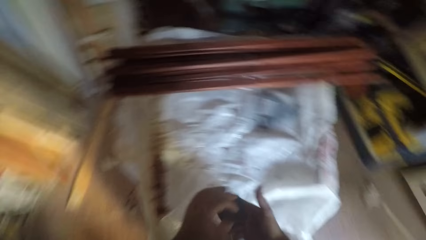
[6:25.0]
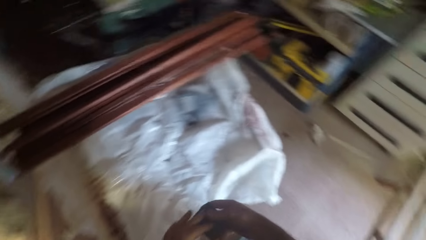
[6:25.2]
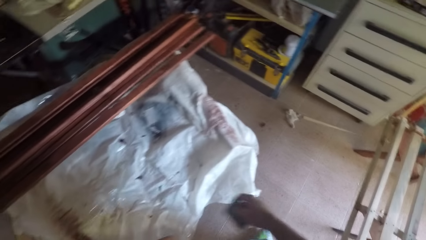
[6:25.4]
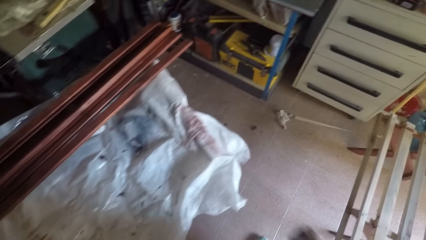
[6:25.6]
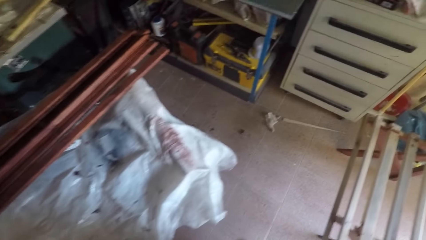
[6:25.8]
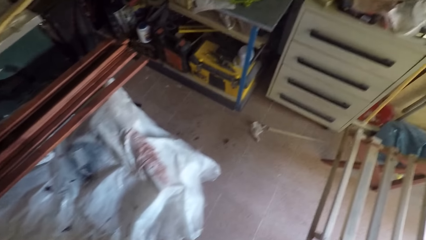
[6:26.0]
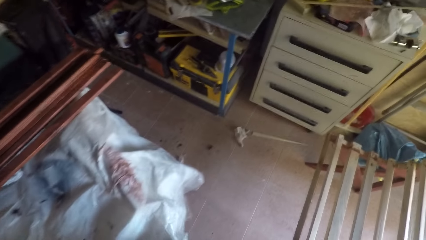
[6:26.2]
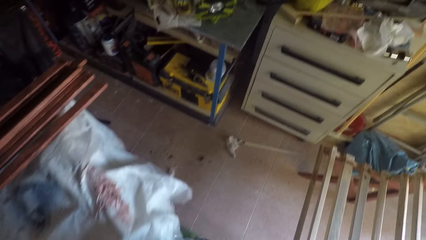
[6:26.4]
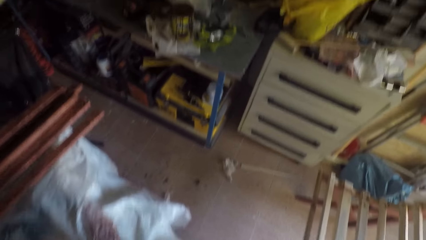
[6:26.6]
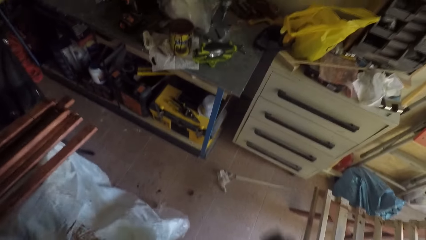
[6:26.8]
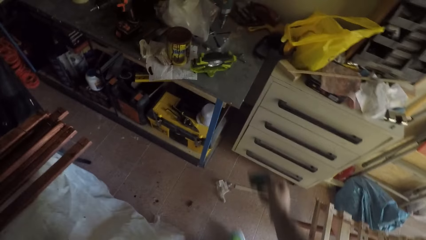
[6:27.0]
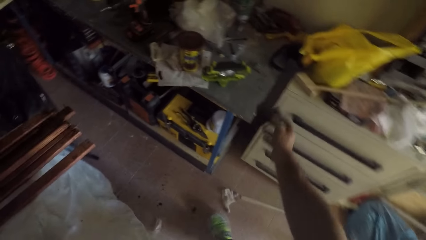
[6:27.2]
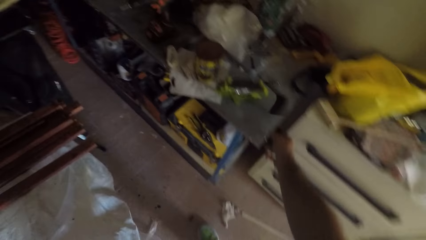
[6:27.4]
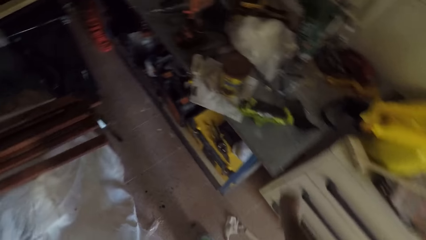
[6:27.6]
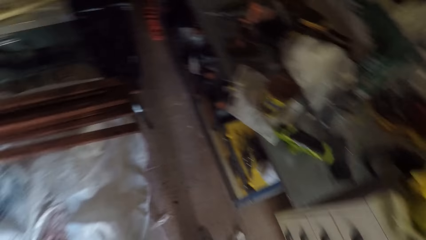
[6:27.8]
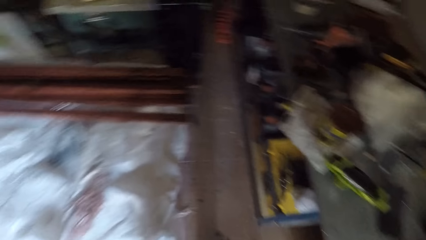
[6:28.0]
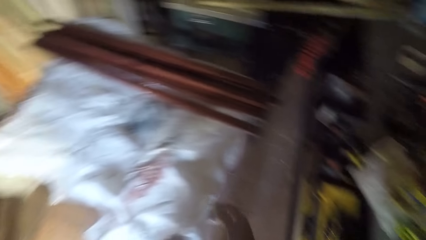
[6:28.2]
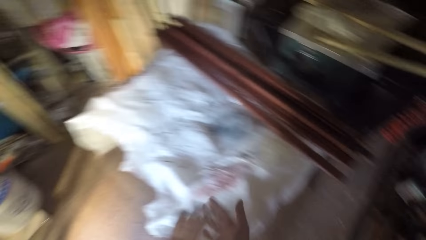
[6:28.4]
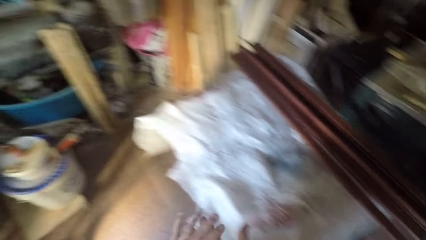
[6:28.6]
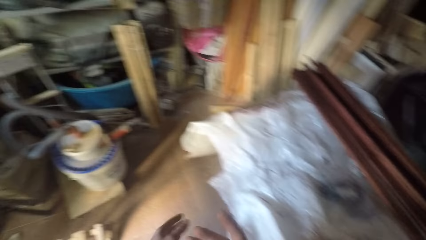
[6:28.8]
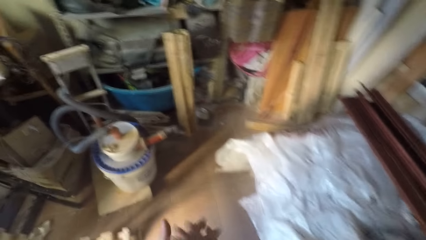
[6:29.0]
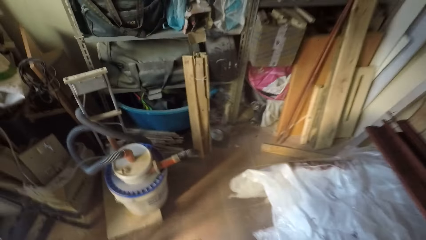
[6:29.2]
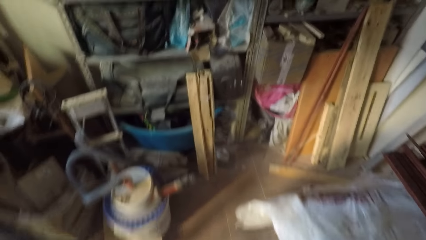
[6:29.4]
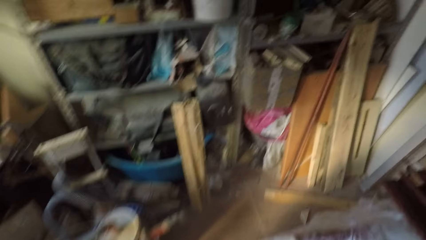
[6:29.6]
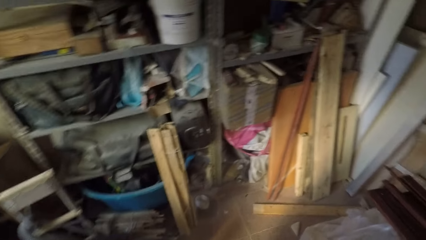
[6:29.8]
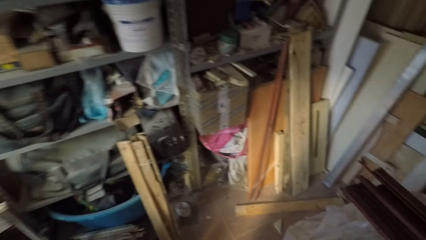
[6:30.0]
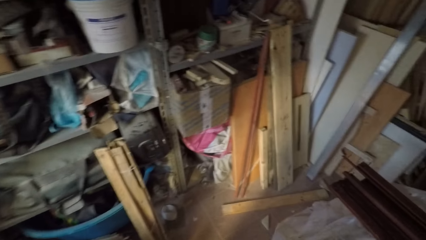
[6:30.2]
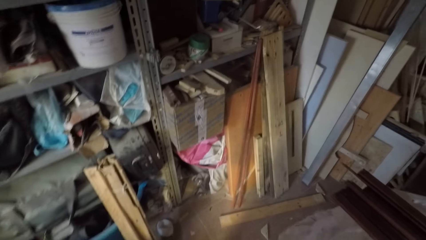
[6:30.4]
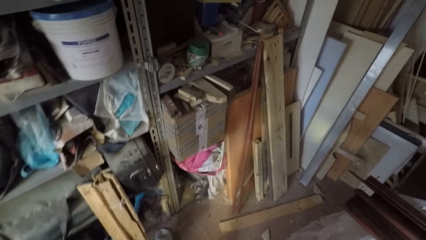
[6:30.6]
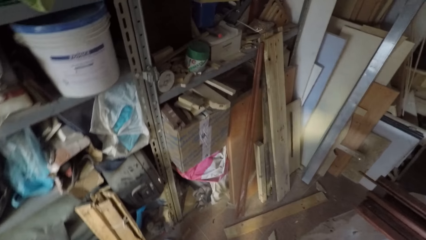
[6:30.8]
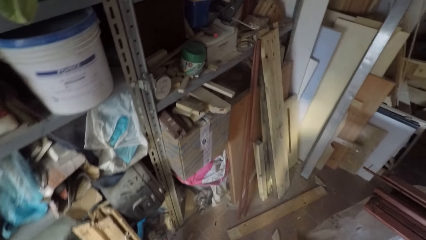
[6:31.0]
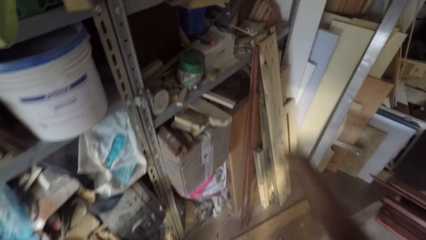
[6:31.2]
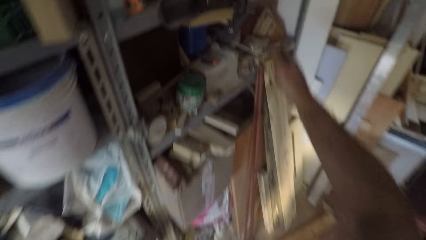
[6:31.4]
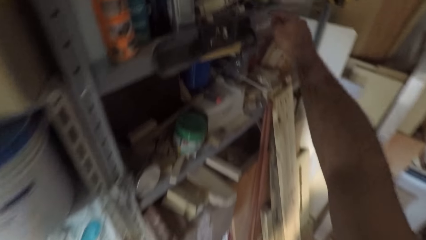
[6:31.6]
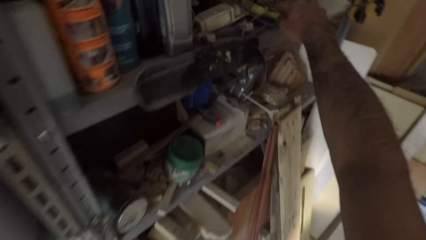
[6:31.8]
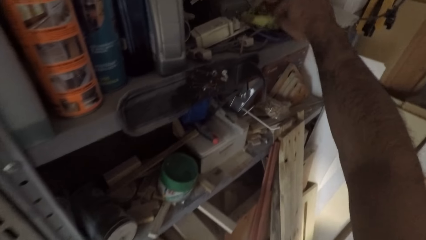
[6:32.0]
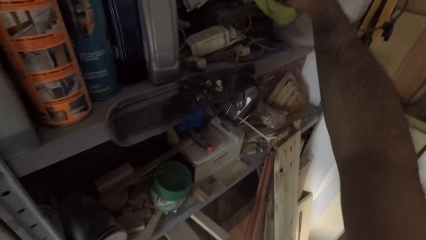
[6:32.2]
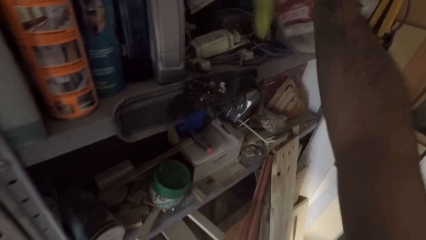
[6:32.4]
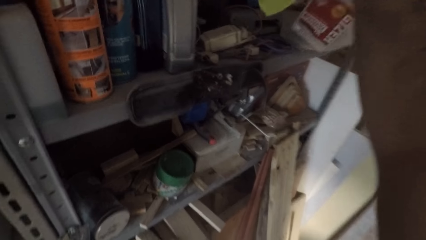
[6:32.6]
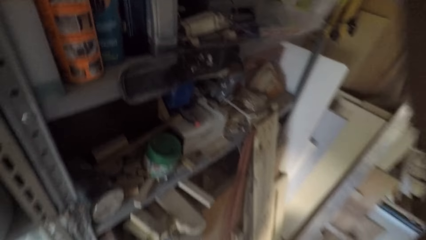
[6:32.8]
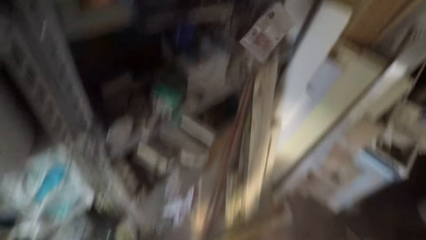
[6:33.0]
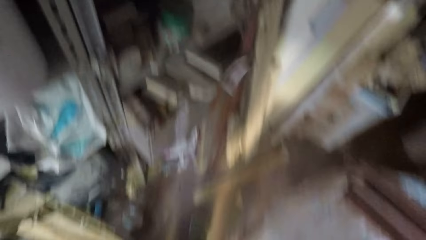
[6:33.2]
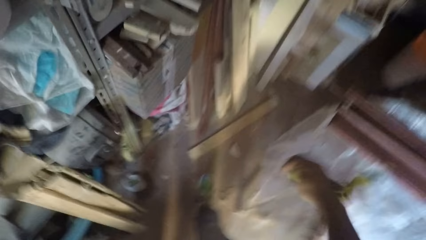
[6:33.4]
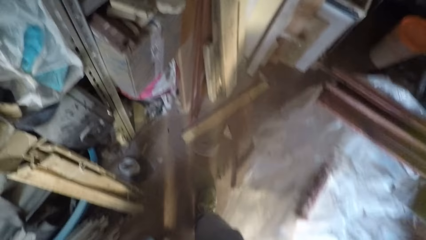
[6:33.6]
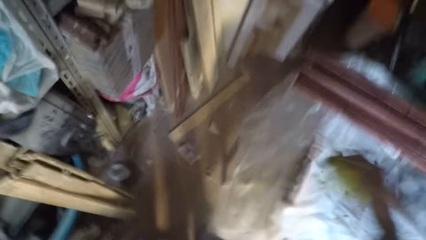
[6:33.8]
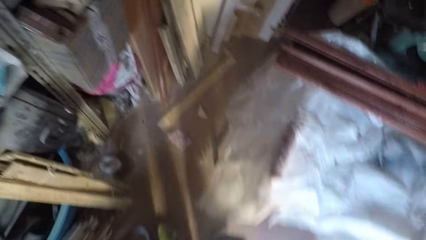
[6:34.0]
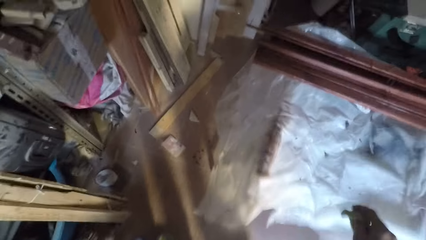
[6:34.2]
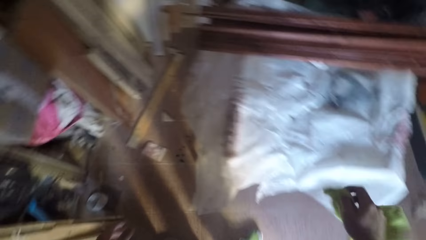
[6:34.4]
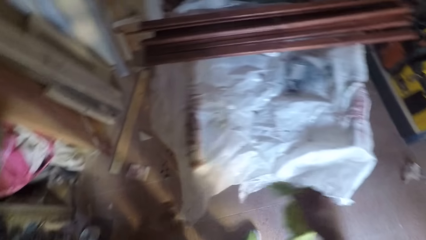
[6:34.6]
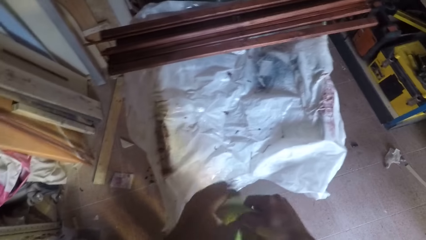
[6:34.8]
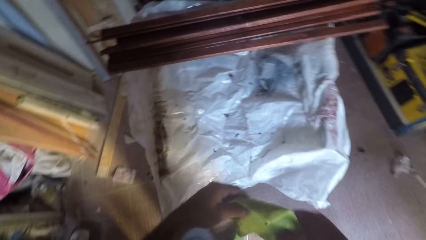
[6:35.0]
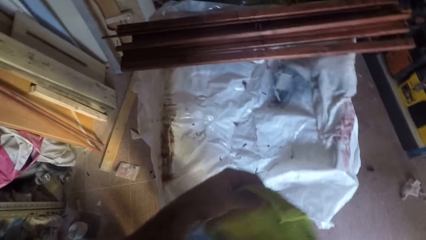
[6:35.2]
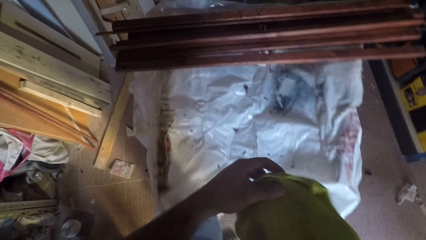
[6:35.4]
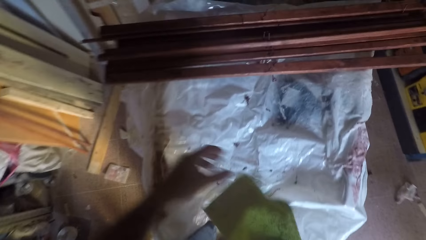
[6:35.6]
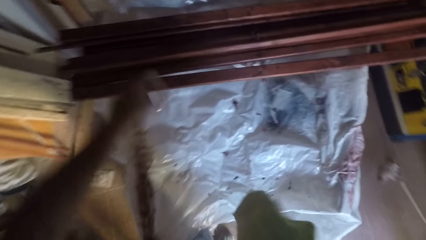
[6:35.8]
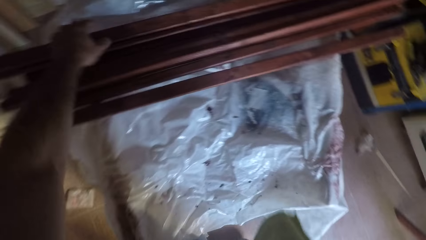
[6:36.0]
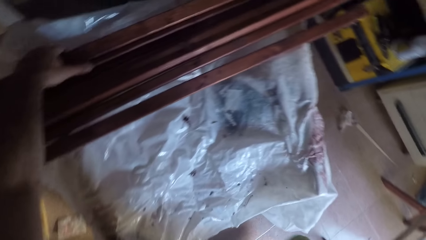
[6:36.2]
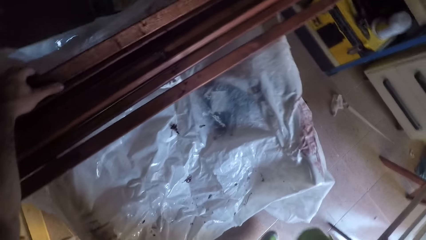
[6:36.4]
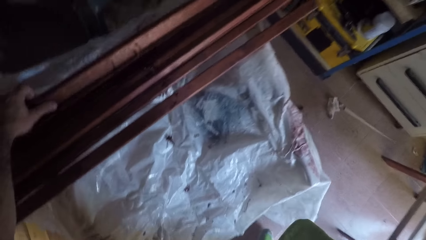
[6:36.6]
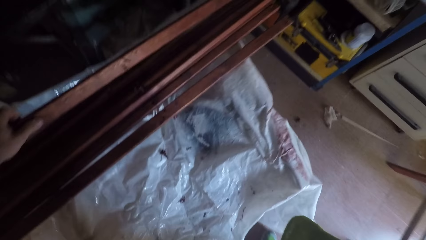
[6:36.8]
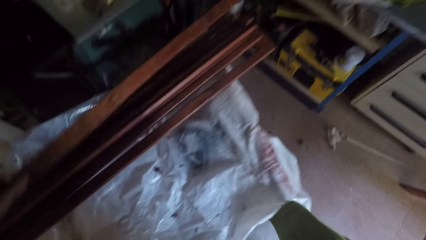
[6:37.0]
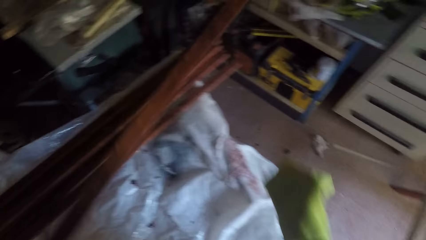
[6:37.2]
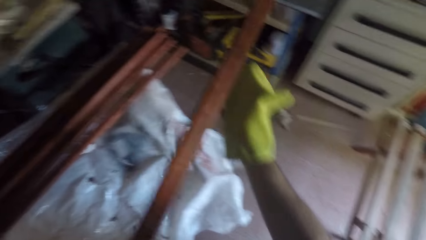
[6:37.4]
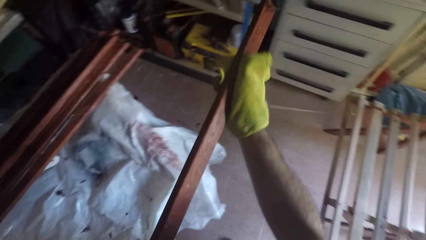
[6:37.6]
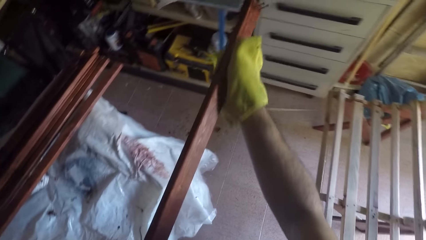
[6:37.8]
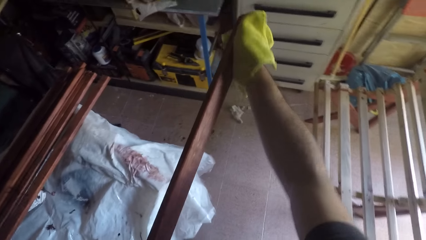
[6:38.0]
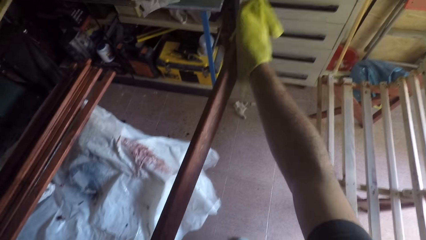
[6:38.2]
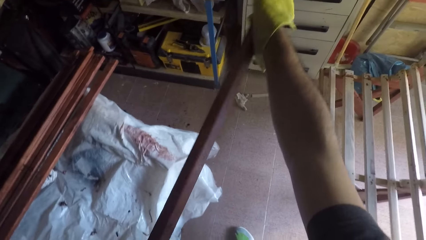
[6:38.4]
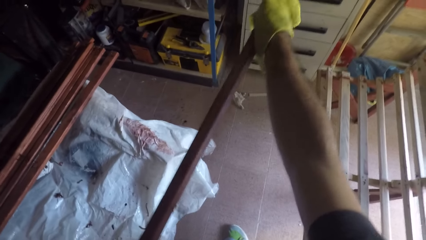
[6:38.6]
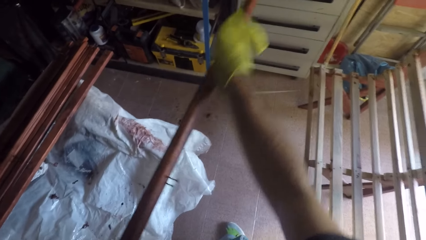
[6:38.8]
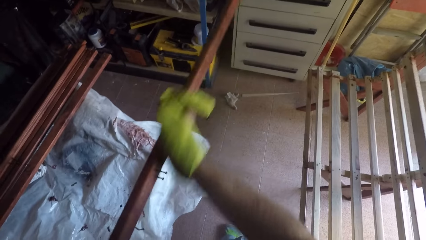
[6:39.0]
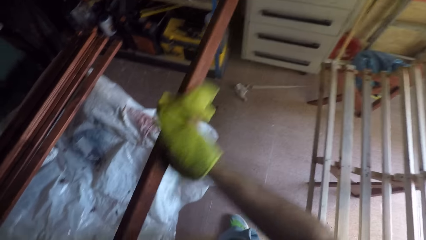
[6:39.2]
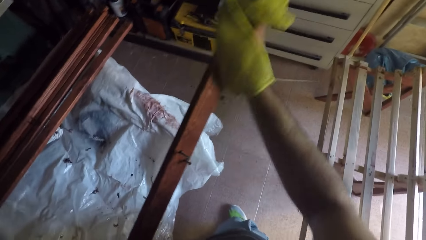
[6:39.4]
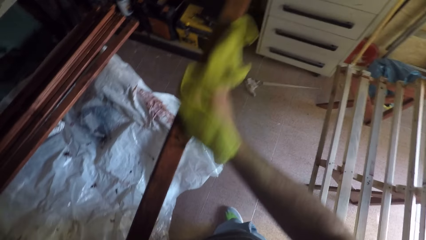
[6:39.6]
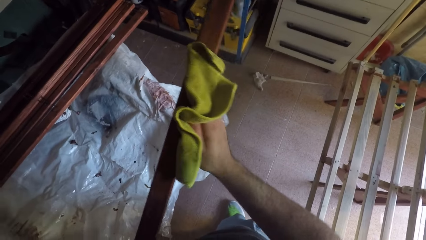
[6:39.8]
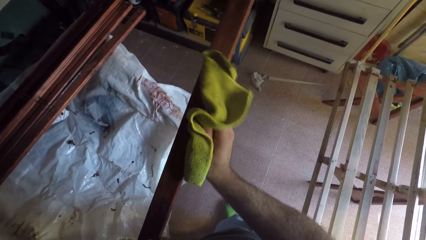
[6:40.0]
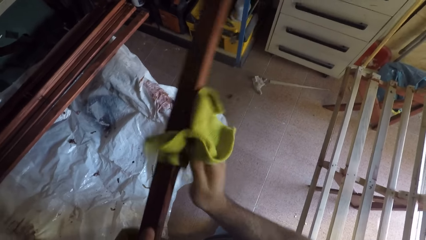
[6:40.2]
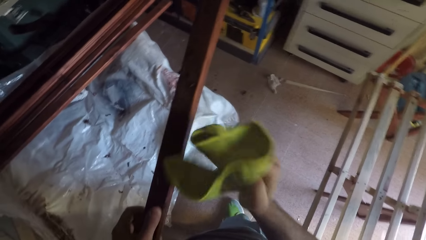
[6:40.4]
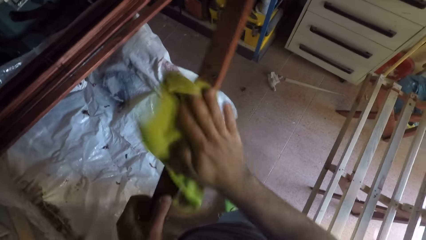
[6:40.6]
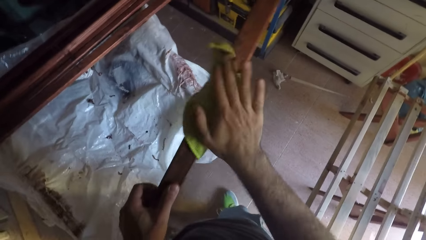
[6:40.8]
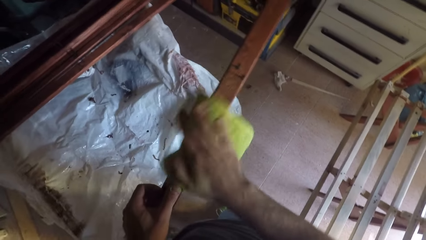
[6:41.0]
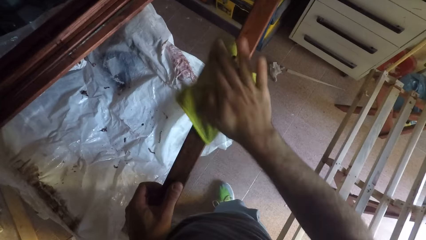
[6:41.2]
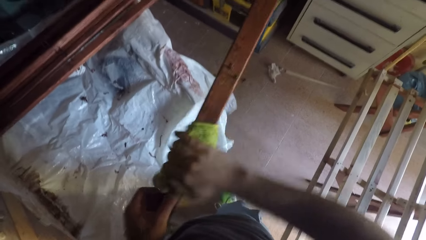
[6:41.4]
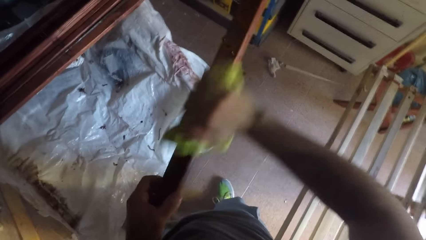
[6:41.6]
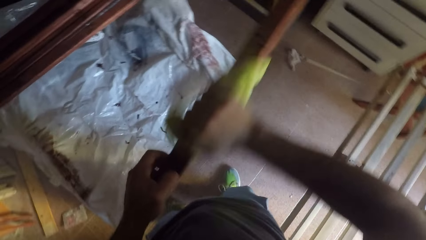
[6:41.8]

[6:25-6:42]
The camera wearer switches the sandpaper to his right hand. He walks towards a table in the workshop. He walks around the house. He drops the sandpaper on the table in the workshop. He walks towards a shelf in the workshop. He walks around the house. He picks up a cloth from the shelf. He shakes the cloth in the air. He holds the cloth with both hands. He holds the cloth with his right hand. He picks up a wooden stick from the workbench. He cleans the wooden stick with the cloth.
